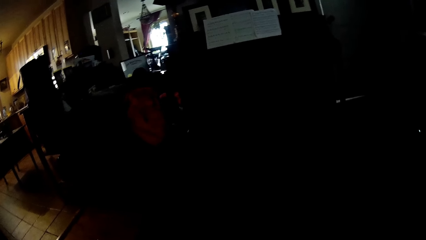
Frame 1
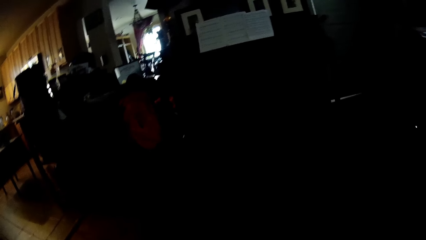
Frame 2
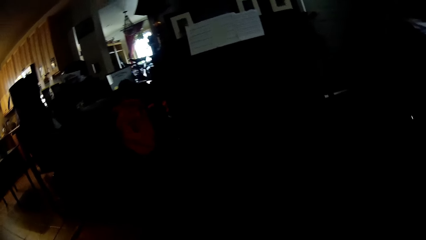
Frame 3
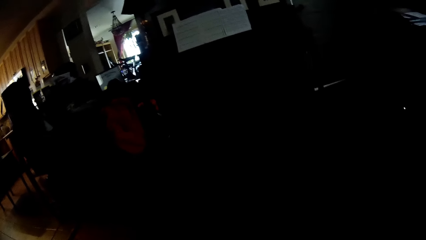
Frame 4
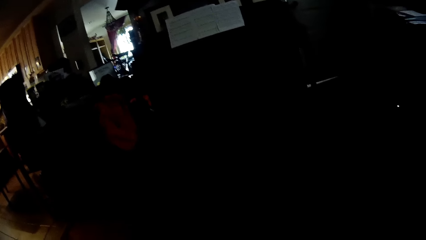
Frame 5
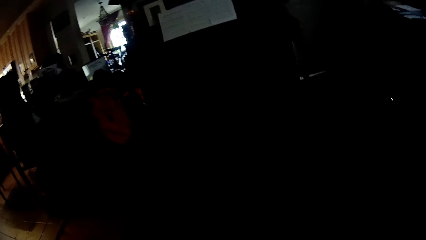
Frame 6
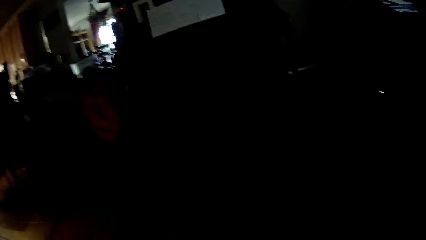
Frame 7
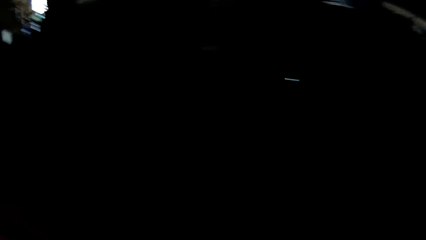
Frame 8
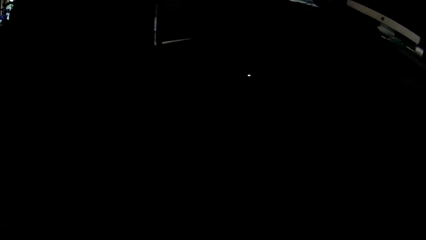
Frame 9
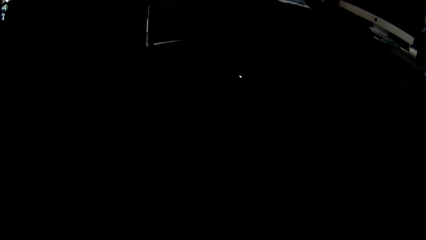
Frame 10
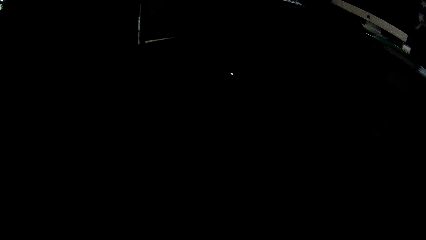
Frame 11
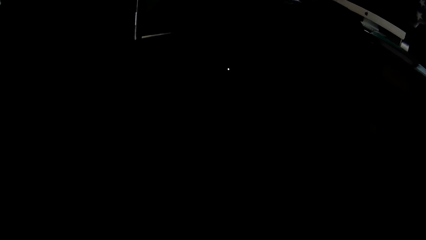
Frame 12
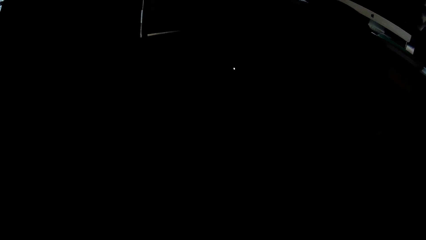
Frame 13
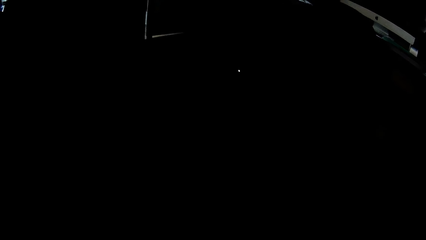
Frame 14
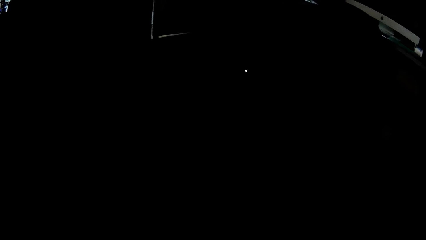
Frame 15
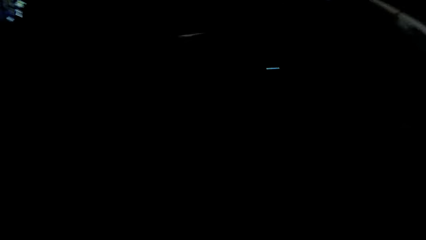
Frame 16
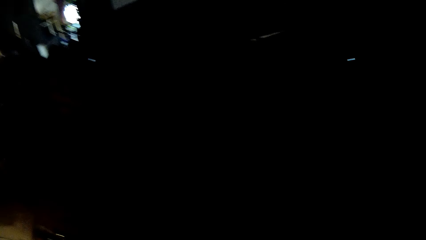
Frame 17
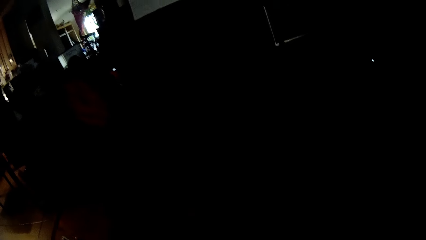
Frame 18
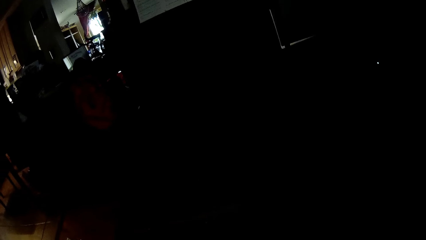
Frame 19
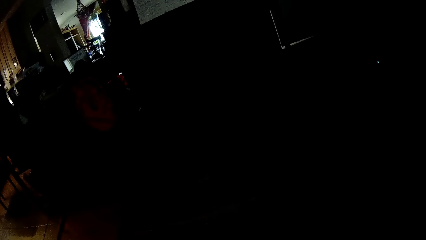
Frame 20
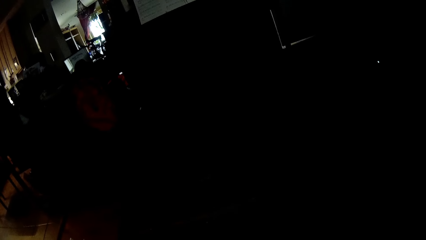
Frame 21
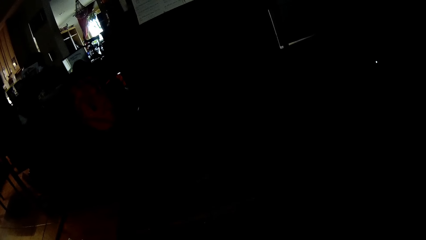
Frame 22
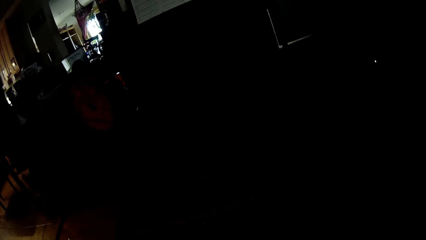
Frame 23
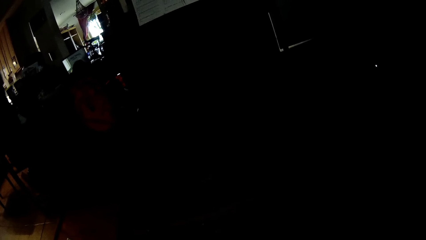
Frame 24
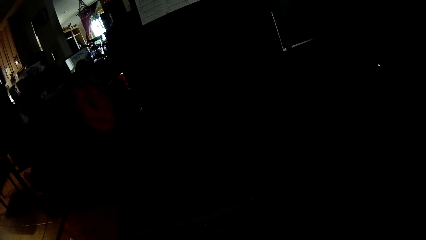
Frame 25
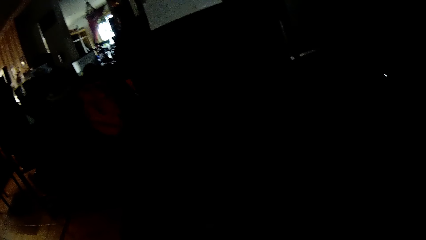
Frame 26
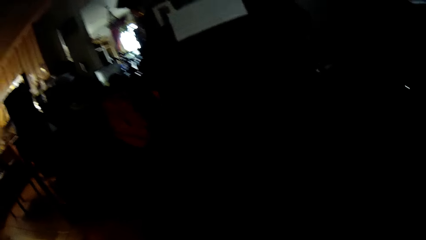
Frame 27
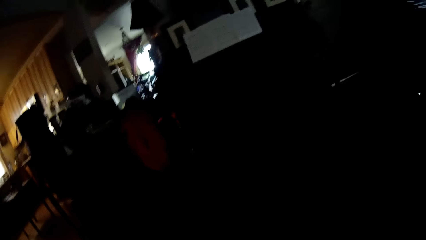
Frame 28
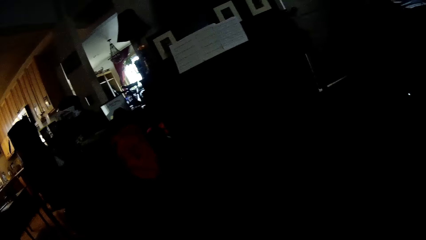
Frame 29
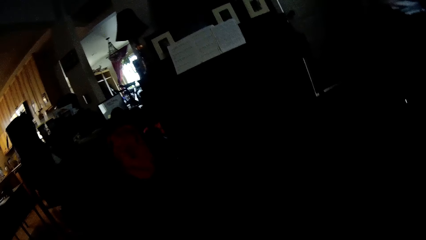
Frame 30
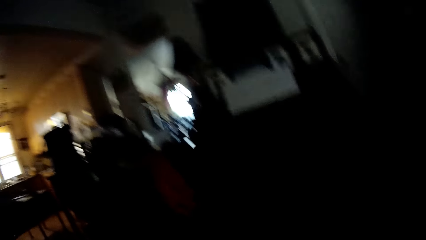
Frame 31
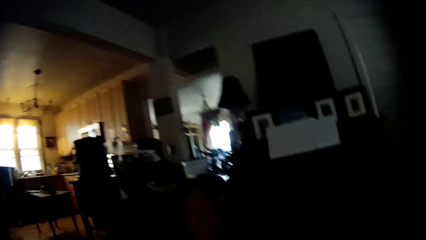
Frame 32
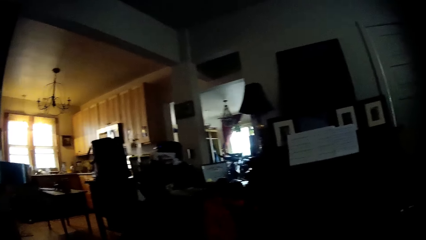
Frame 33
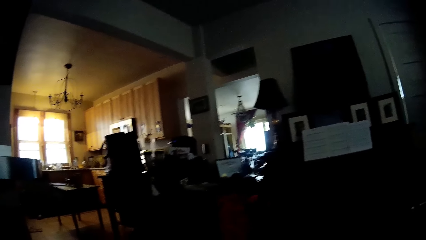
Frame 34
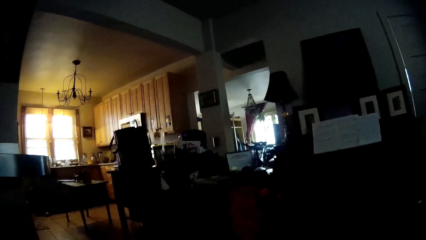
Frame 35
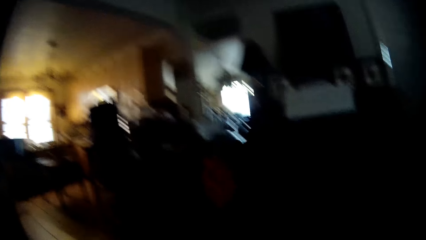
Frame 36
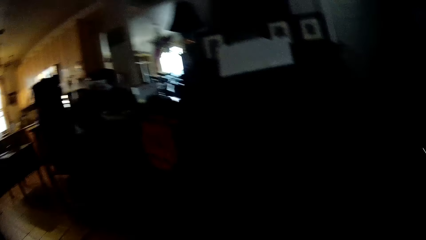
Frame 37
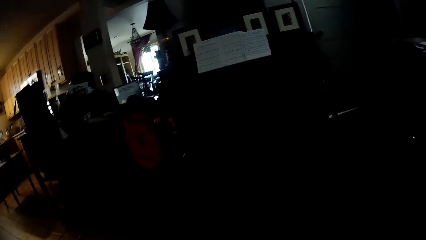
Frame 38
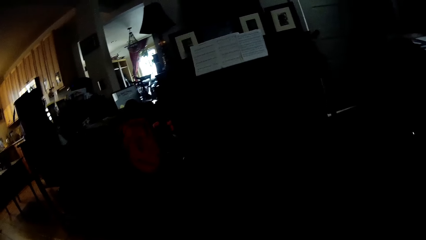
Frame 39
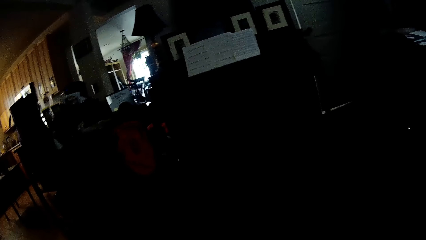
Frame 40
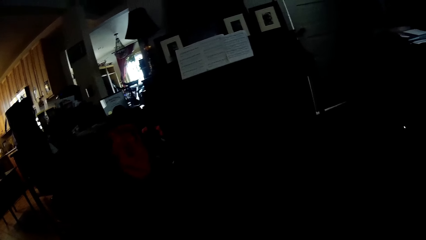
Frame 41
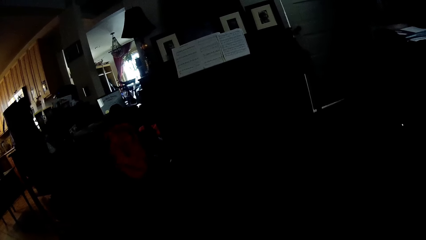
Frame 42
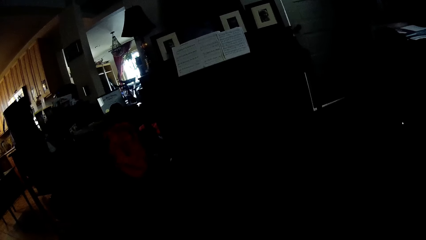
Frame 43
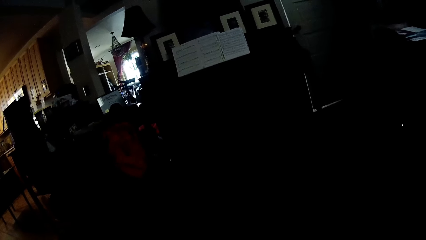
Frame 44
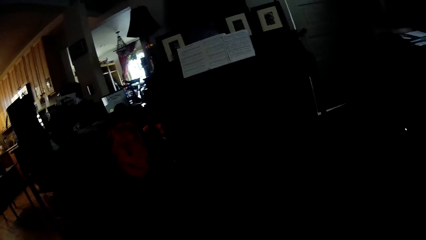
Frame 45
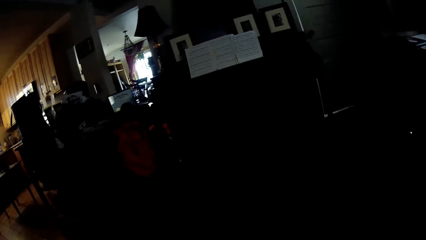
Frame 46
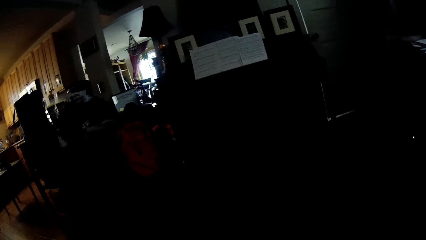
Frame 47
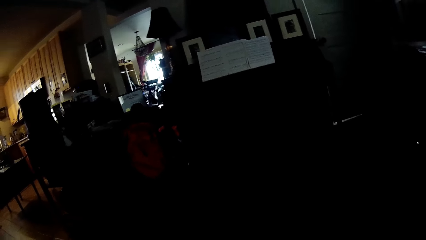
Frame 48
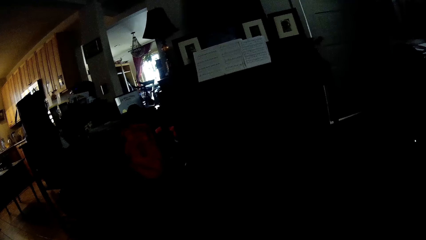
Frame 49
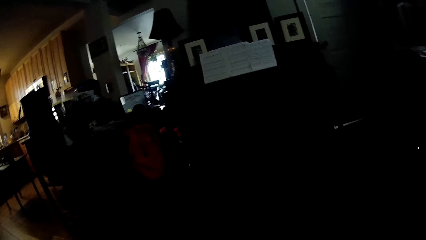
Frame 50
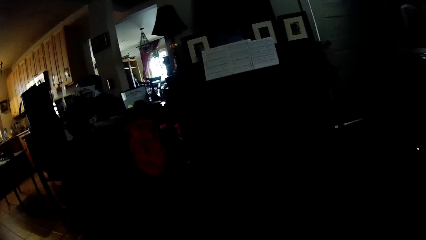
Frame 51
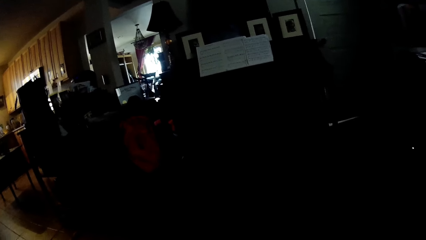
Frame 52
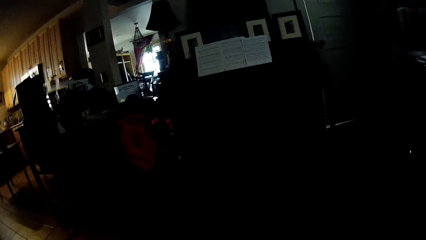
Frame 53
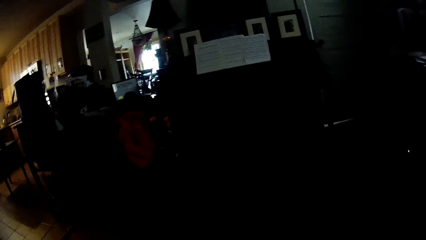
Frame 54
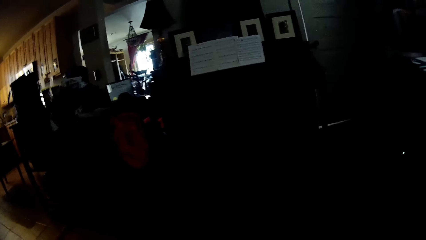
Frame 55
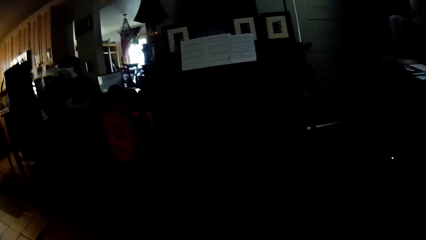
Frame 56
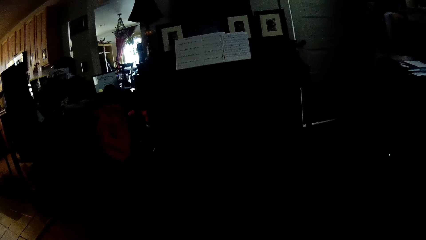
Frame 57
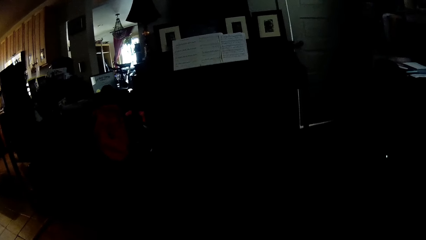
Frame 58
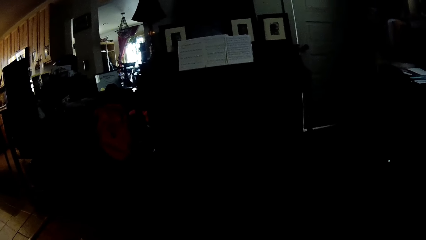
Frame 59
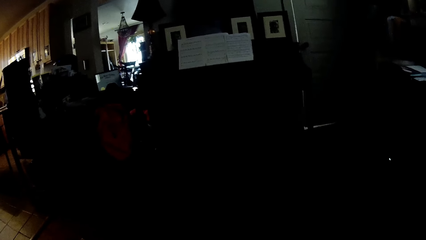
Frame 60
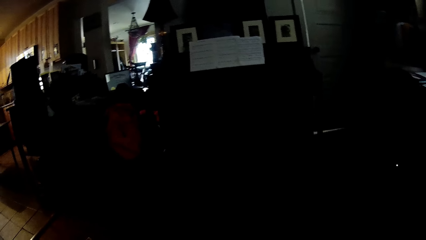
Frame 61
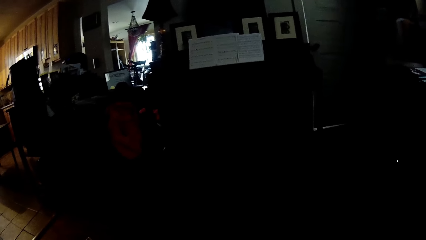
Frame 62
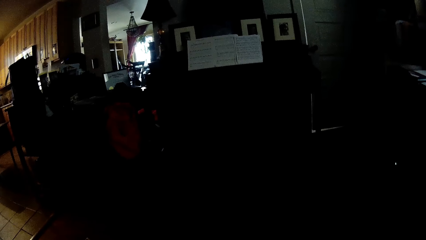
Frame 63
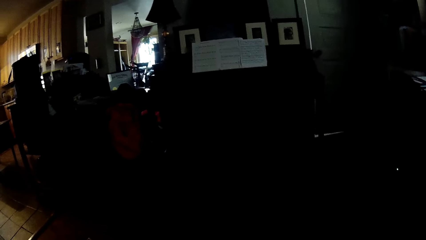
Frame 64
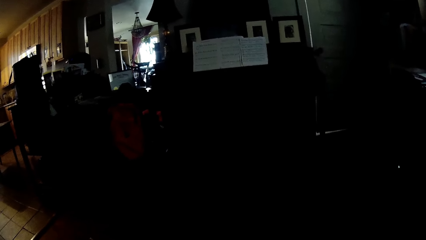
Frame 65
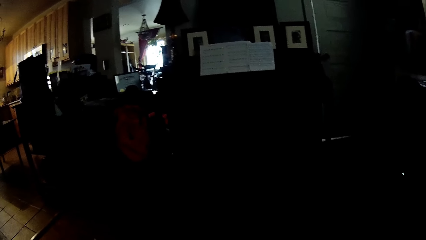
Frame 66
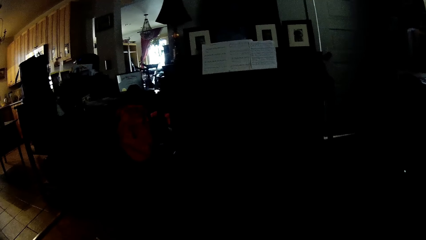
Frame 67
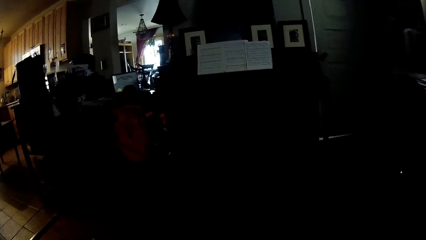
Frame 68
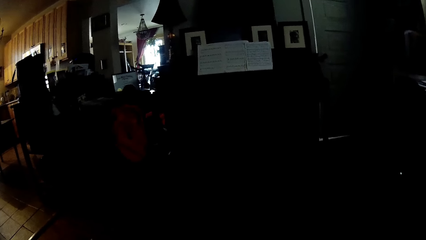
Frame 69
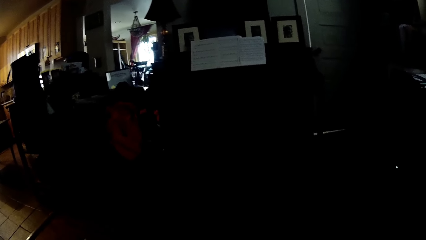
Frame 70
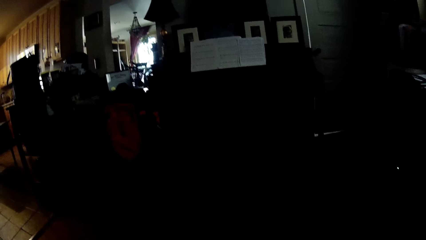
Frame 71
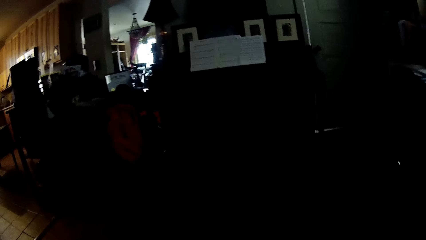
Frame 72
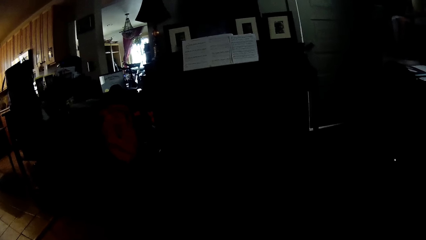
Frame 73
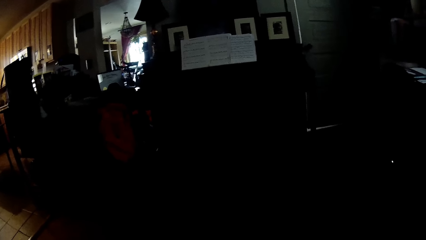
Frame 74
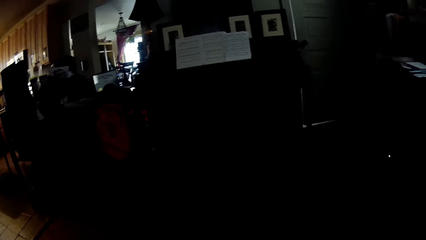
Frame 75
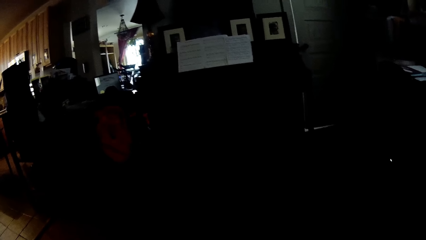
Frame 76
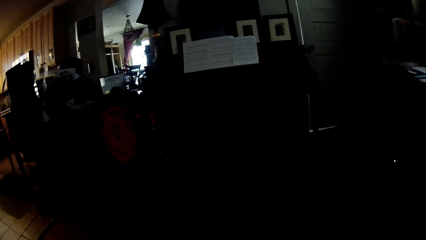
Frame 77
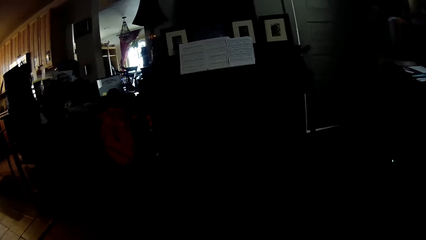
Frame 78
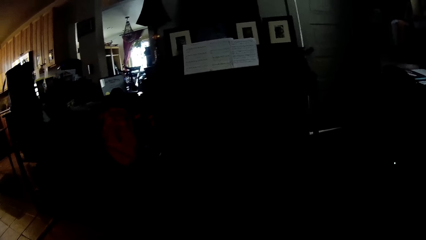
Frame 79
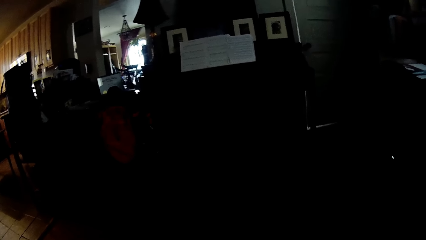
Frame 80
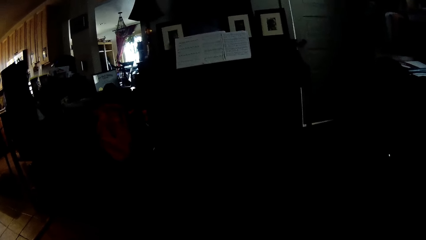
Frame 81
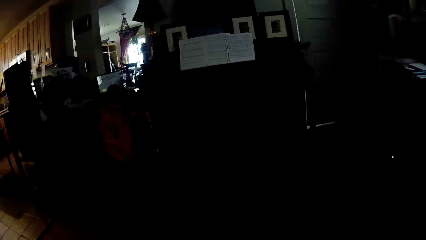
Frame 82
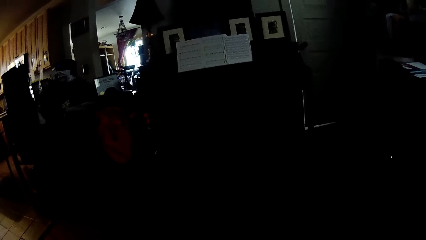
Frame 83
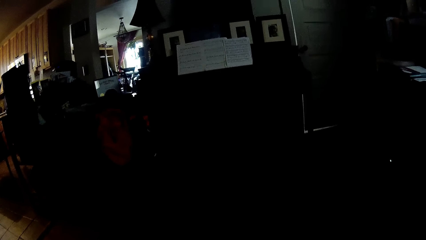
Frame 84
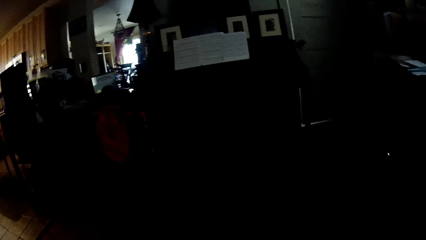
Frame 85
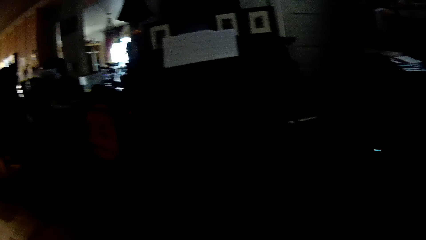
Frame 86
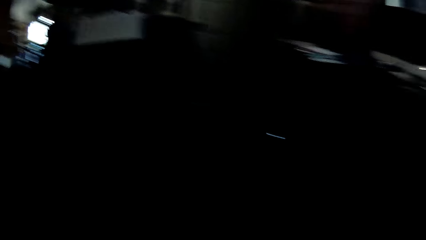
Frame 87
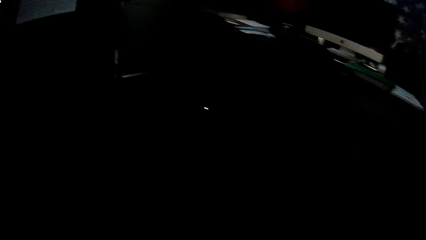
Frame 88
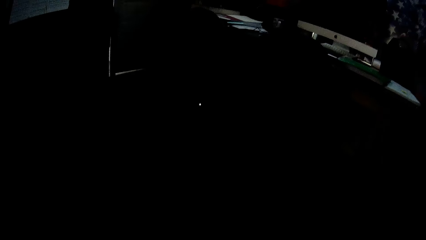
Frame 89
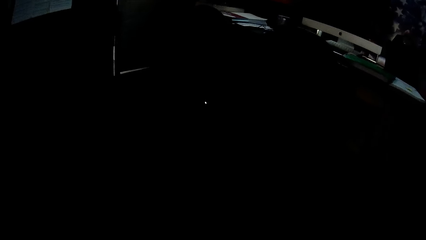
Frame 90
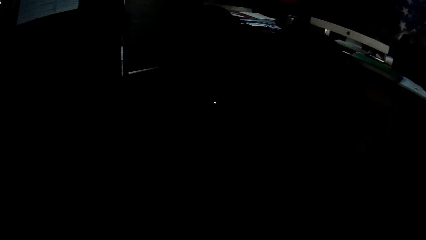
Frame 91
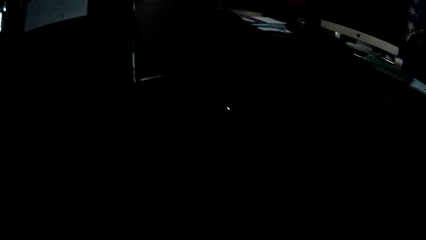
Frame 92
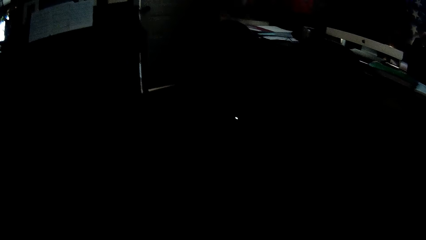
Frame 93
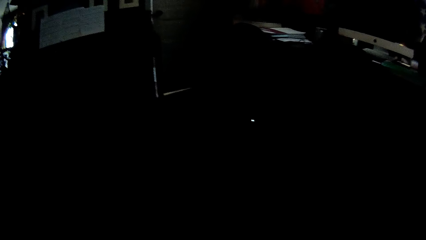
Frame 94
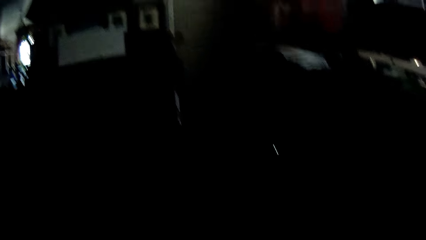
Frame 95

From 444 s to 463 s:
The camera wearer looks around the house. They stare at a person. They look around the house.
